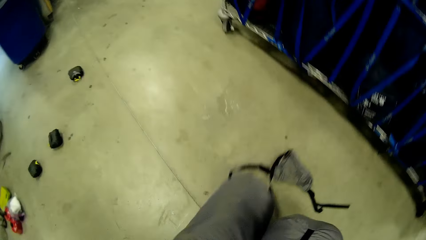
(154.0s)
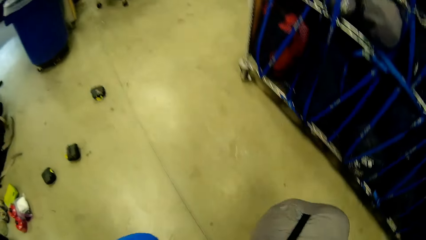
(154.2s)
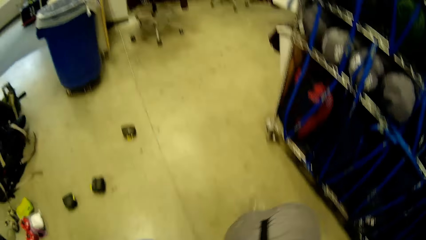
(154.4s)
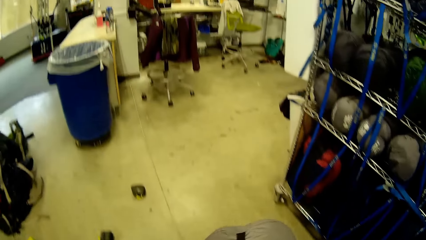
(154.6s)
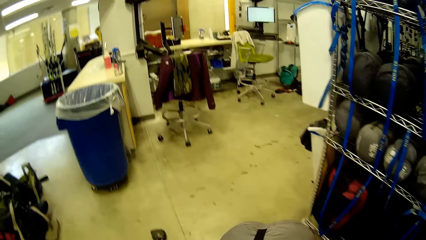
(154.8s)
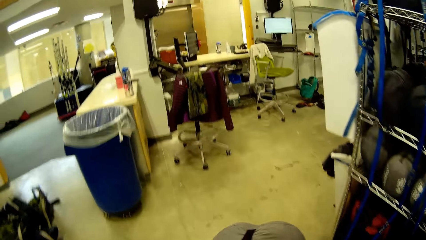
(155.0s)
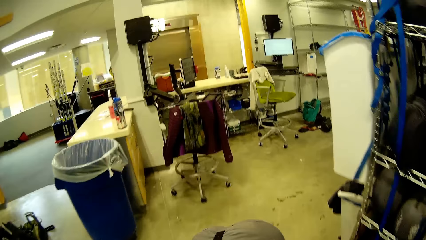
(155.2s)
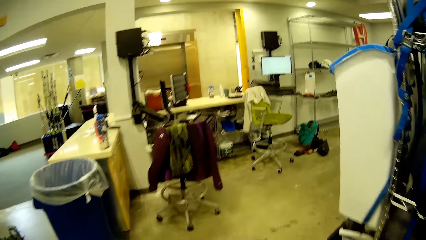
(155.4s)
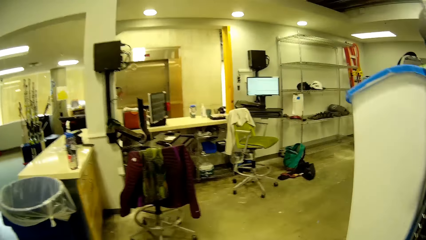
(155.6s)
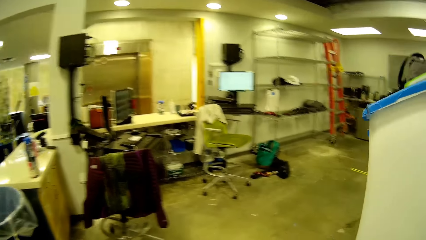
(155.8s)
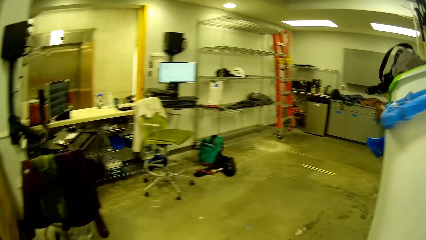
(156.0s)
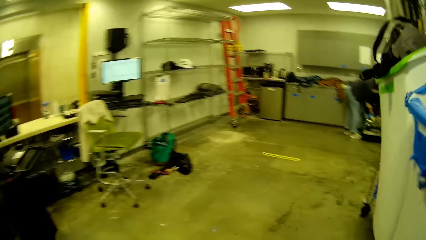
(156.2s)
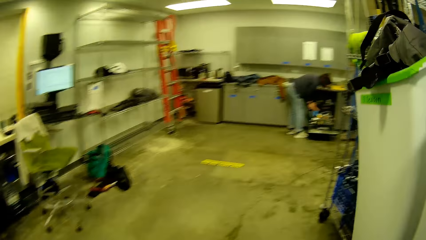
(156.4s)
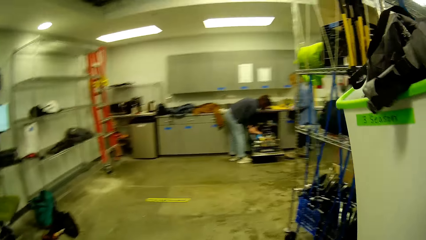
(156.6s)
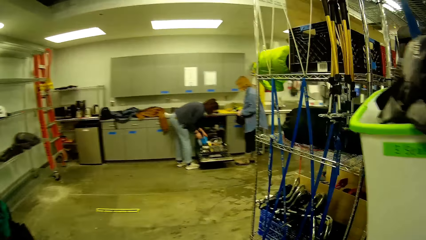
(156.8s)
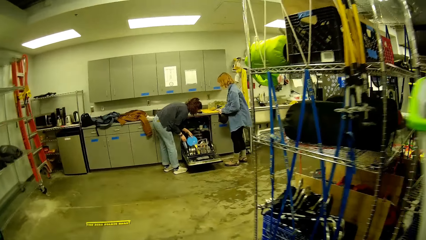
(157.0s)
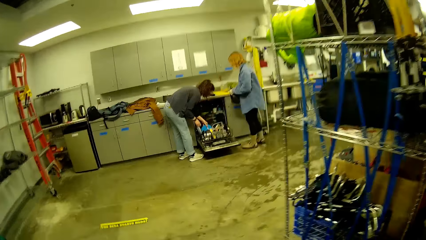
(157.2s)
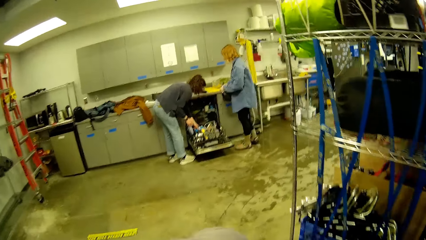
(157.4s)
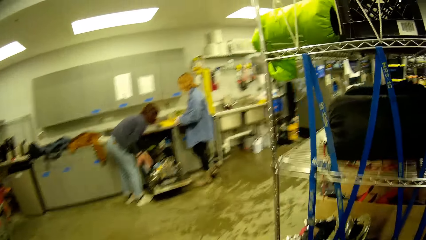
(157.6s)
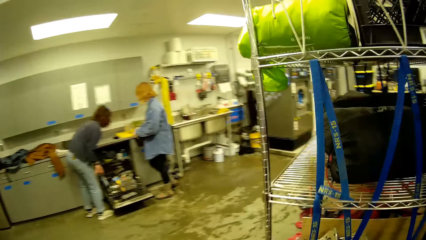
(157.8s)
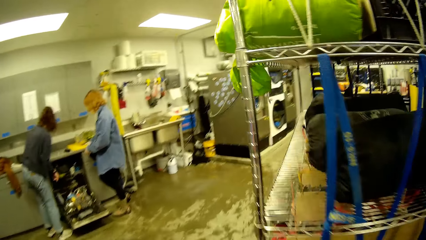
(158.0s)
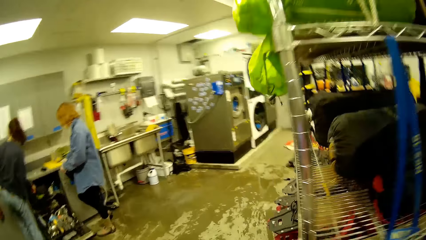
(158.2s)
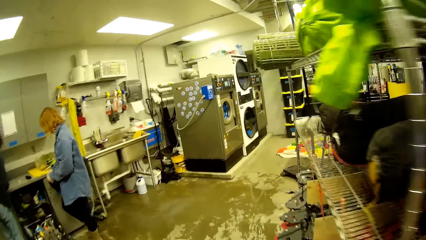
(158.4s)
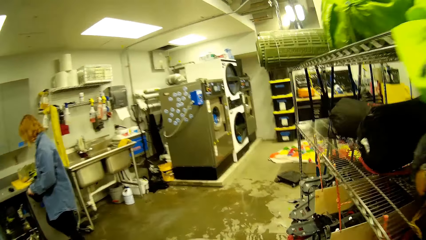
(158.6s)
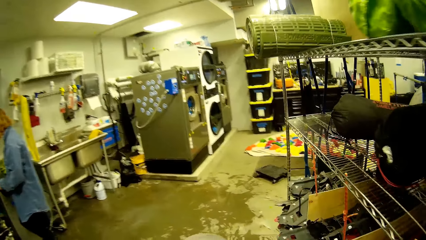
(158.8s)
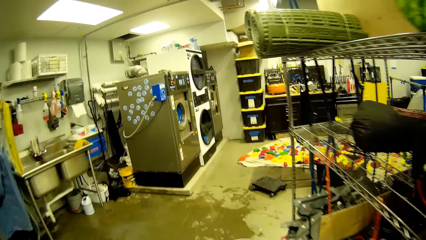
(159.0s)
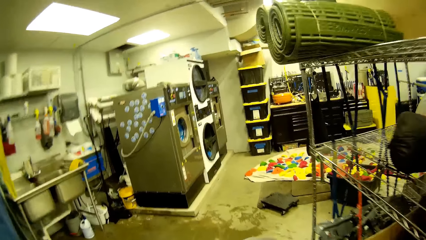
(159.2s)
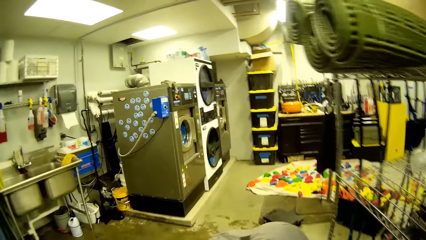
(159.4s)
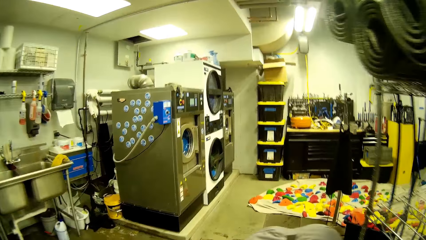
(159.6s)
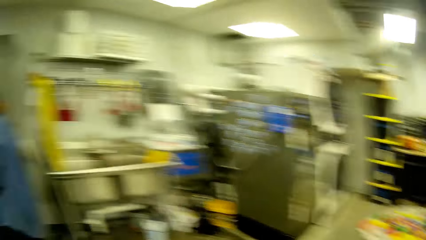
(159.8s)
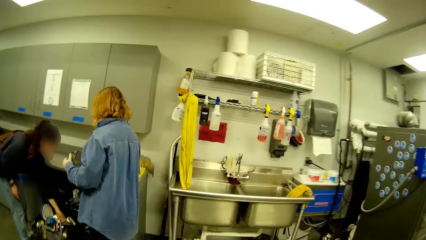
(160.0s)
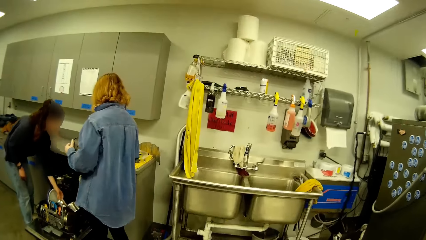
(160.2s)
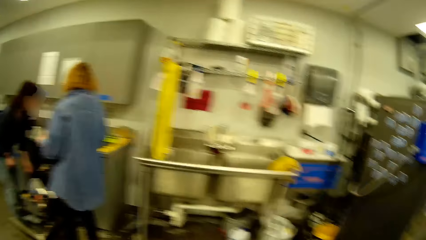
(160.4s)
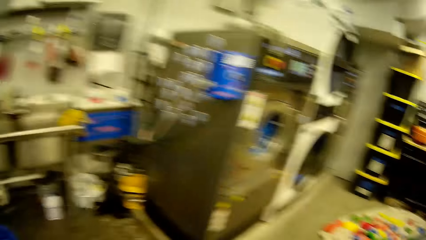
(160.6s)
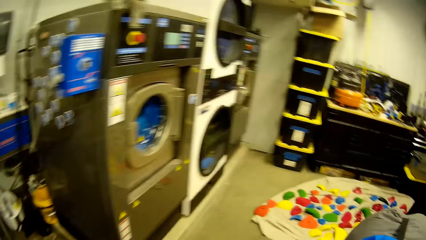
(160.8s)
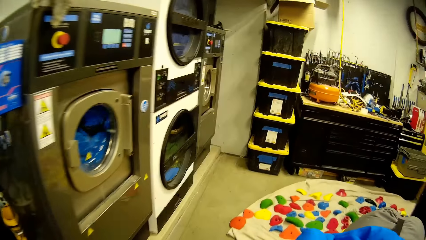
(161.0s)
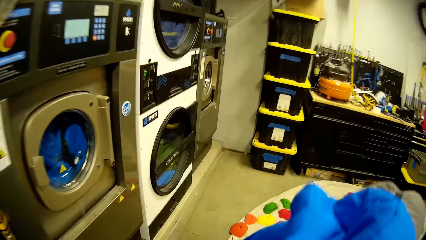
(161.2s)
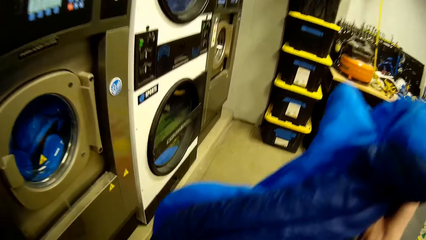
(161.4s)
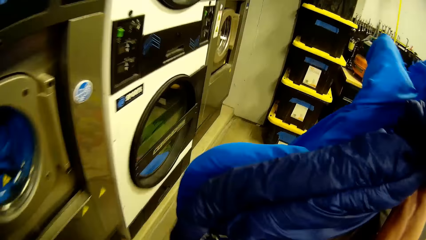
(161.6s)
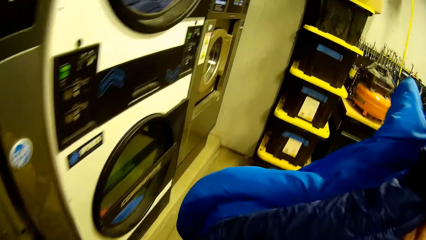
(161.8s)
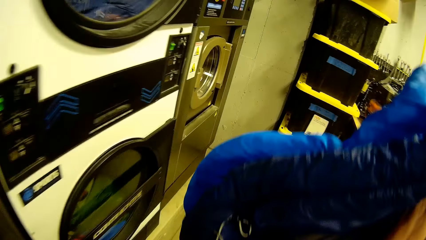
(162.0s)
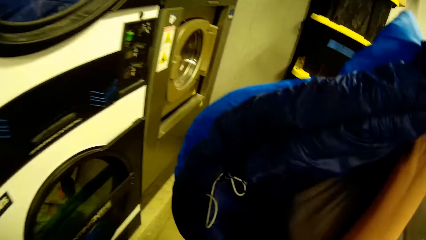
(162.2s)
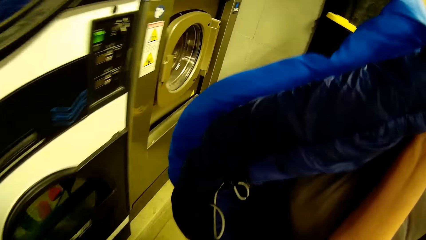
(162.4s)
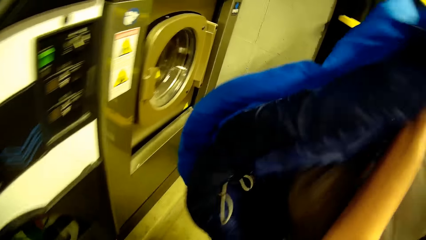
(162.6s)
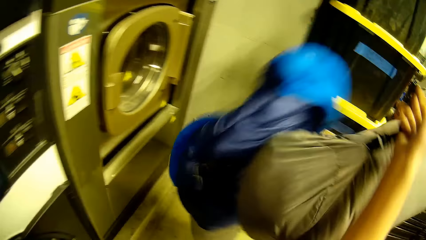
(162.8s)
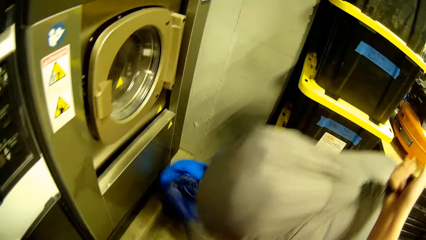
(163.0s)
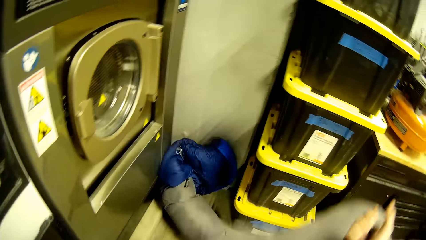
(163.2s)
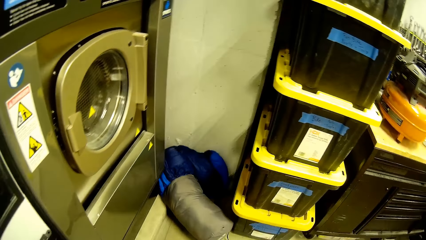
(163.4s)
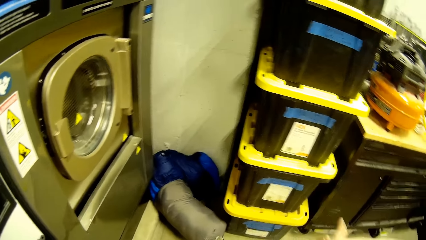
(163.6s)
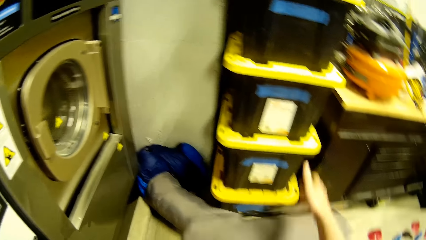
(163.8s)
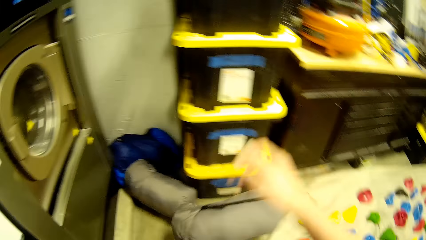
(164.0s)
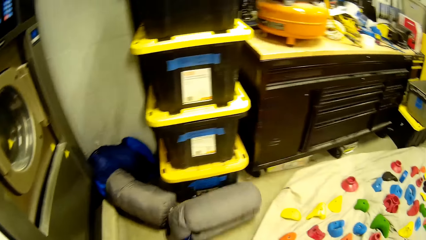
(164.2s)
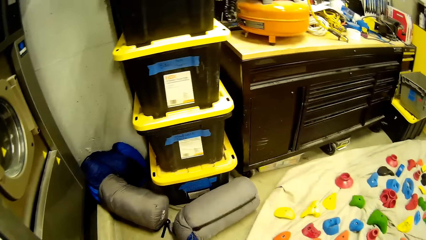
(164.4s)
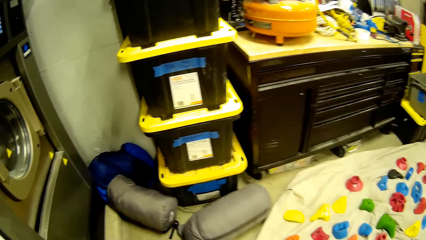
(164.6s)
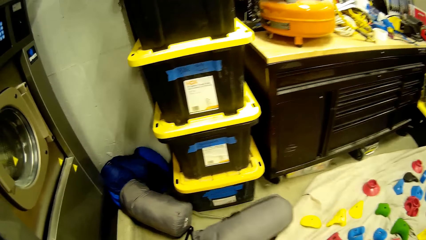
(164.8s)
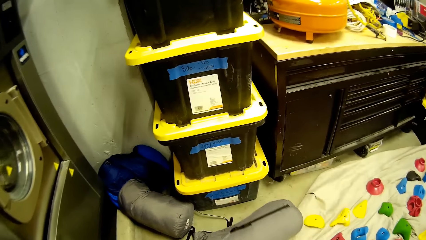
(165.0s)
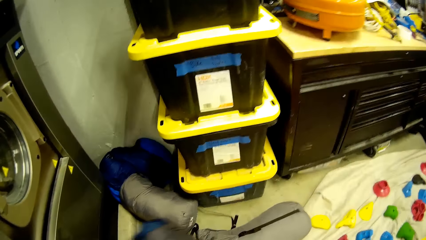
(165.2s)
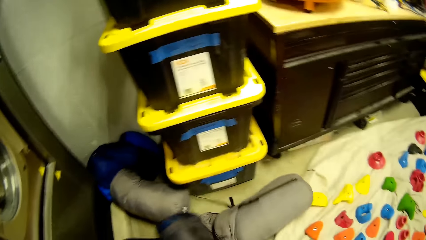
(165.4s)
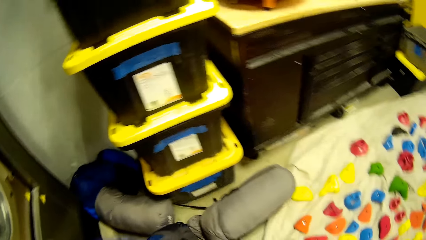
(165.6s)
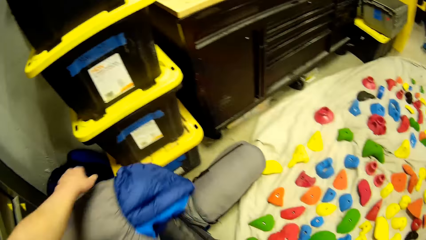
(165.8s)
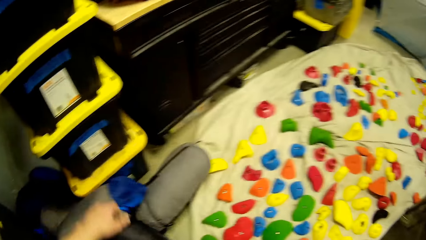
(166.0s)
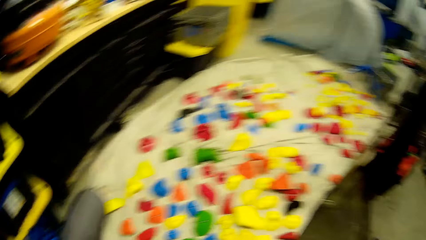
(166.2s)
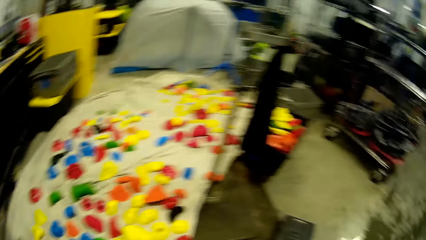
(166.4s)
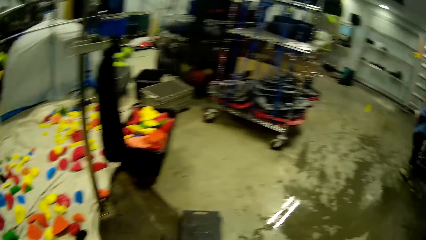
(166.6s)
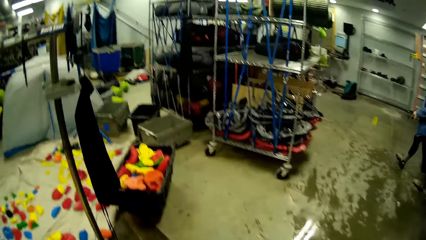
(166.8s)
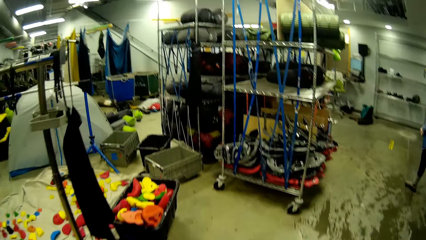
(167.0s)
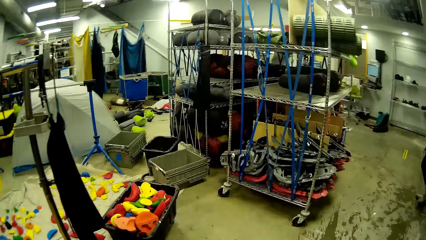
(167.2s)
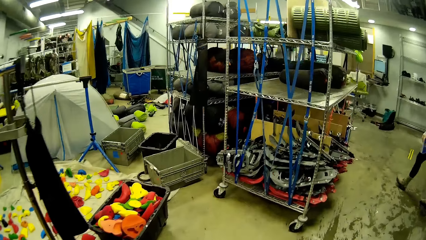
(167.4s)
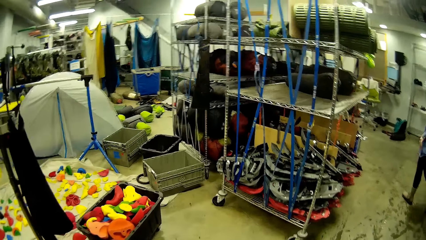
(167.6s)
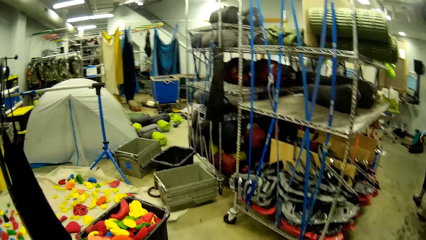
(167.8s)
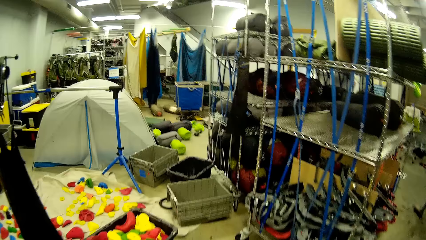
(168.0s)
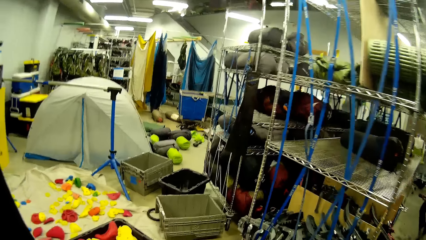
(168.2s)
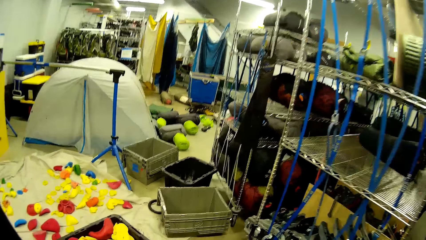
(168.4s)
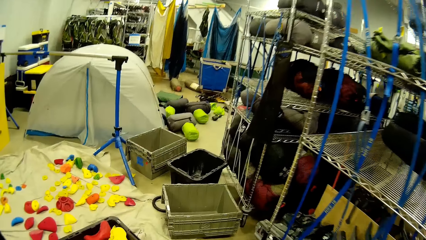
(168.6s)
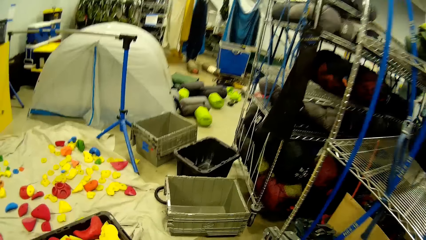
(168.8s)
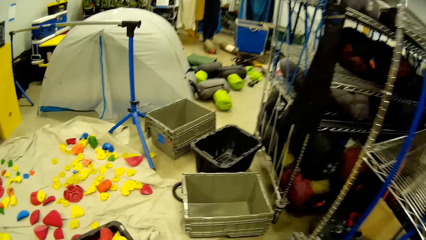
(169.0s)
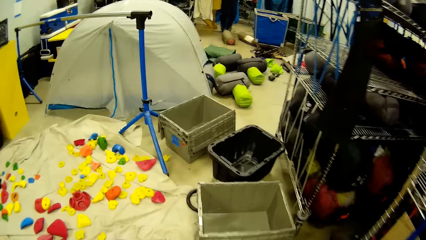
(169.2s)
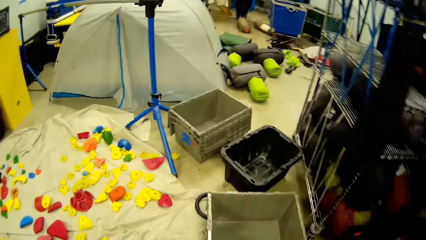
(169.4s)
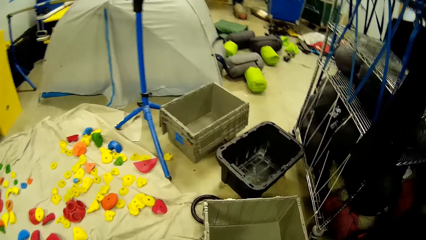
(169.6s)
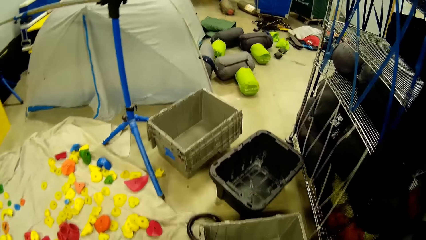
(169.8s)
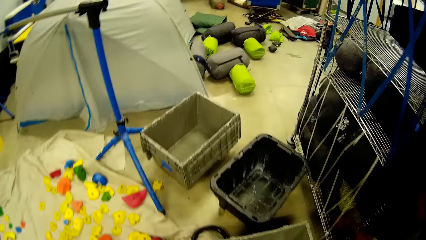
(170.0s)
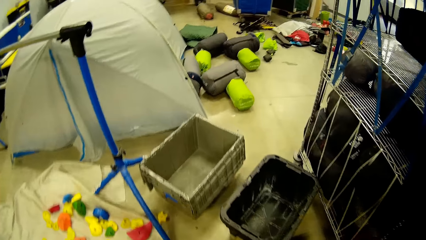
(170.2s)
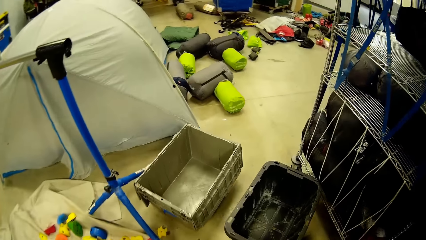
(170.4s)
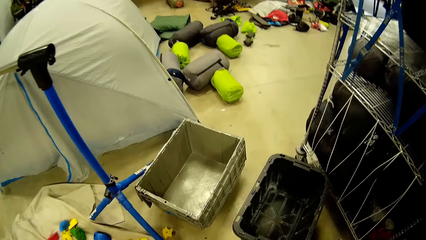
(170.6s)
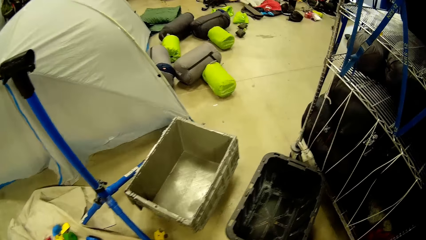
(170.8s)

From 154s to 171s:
The camera wearer walks away with the bags. A person touches the utensils. Another person stands close to the cupboard. The camera wearer holds the bags, lifts the hand, and drops the bags beside some container on the floor. They walk away from the bags. The first person walks in the room.
